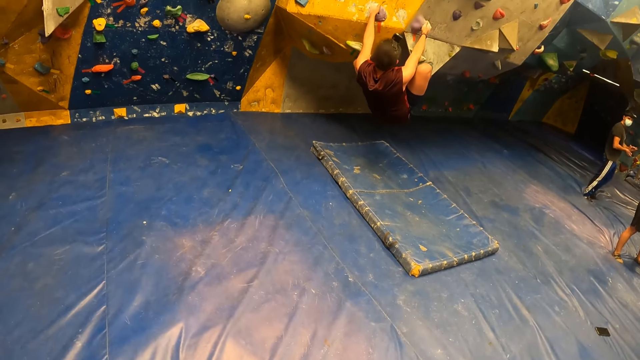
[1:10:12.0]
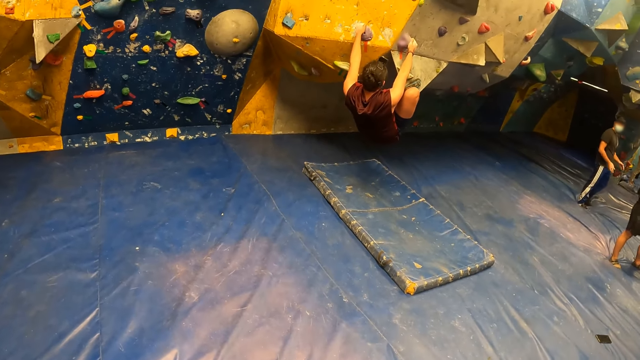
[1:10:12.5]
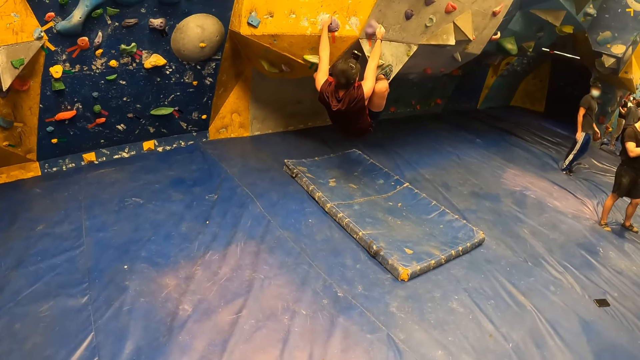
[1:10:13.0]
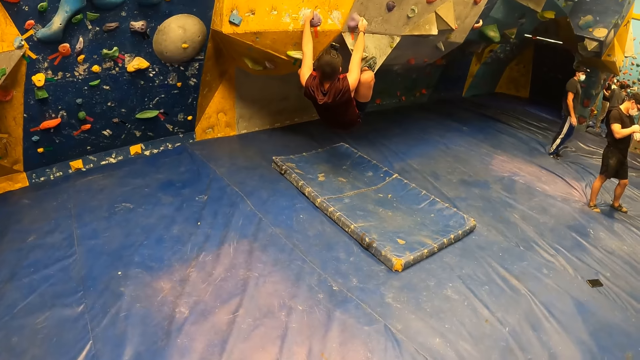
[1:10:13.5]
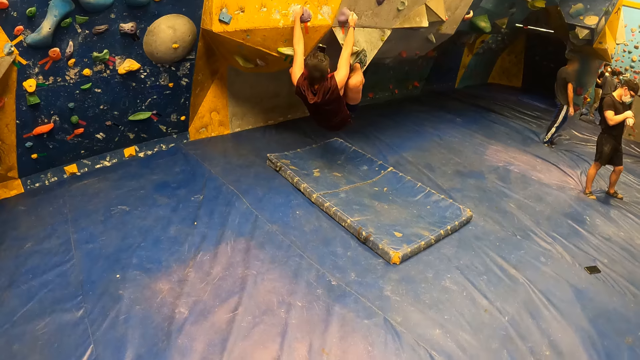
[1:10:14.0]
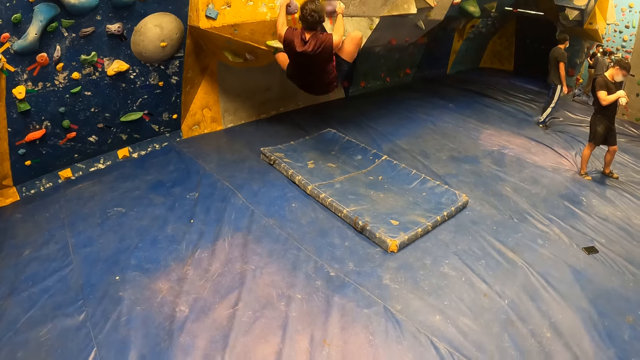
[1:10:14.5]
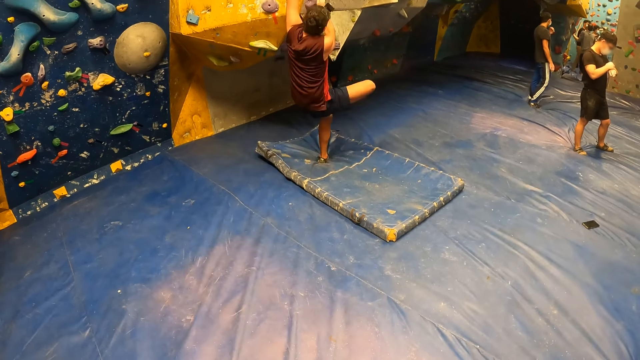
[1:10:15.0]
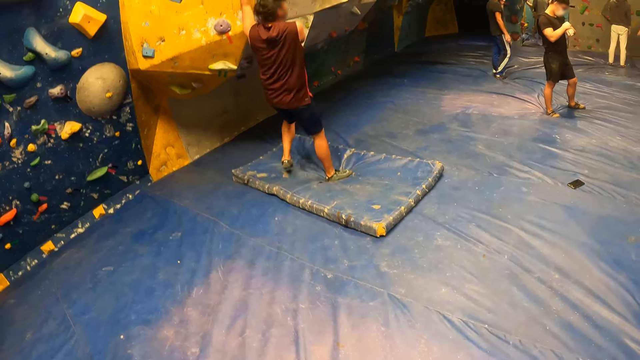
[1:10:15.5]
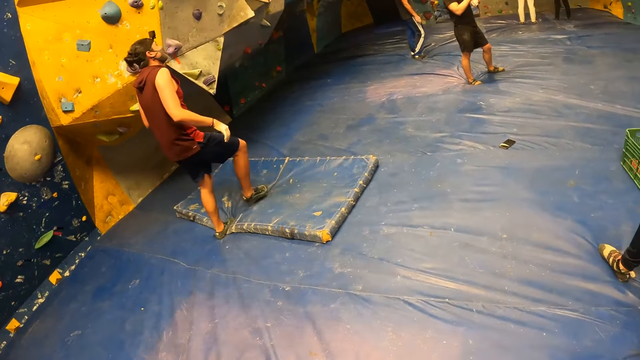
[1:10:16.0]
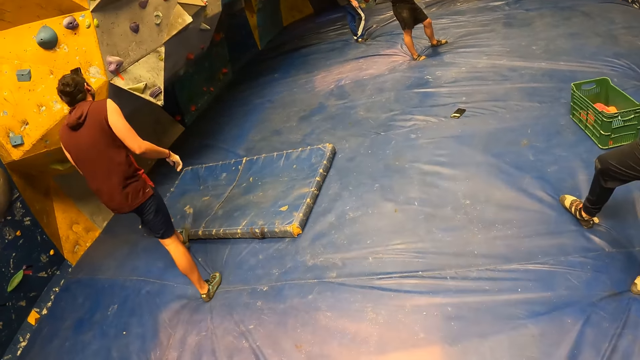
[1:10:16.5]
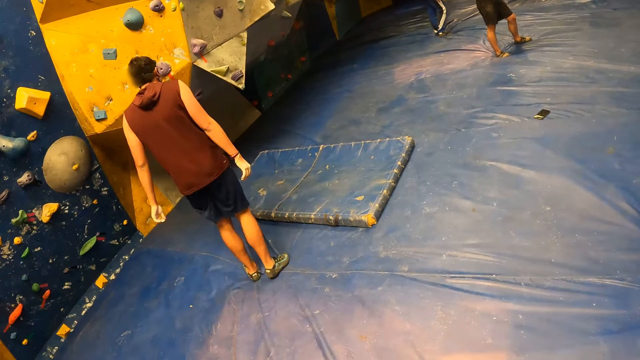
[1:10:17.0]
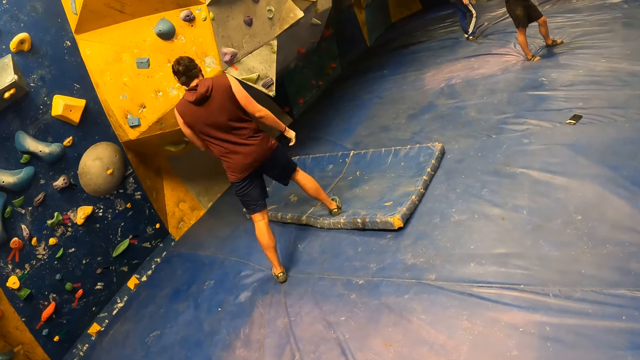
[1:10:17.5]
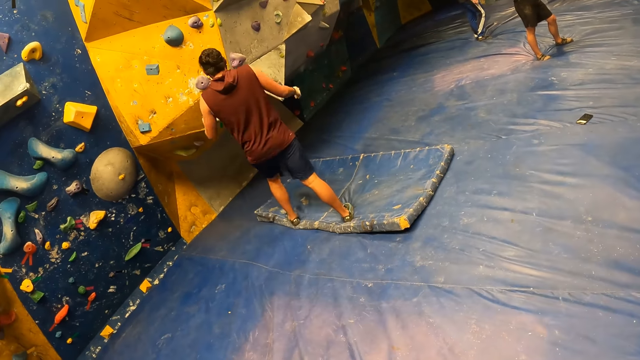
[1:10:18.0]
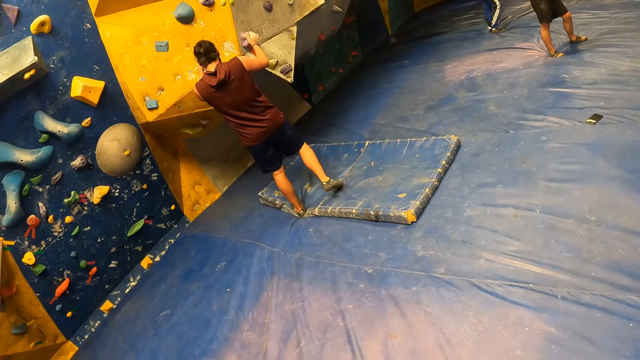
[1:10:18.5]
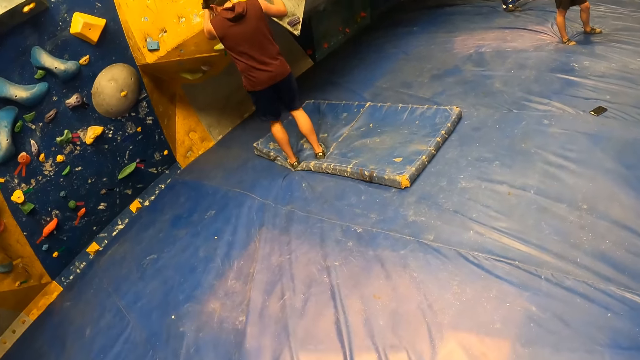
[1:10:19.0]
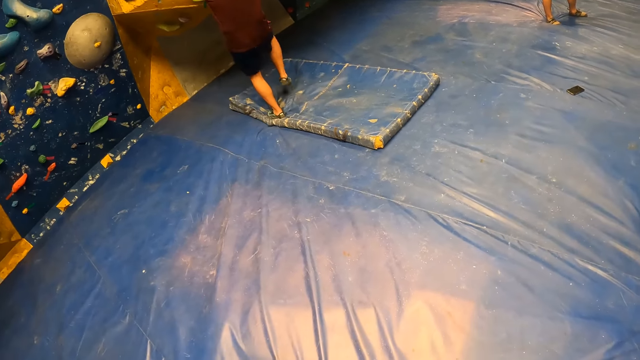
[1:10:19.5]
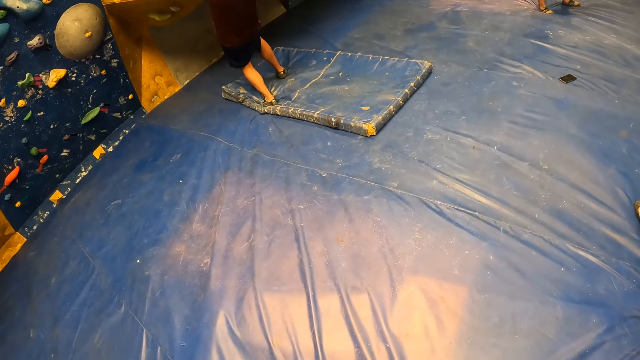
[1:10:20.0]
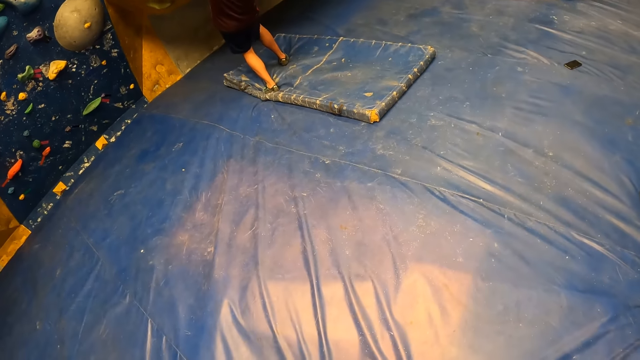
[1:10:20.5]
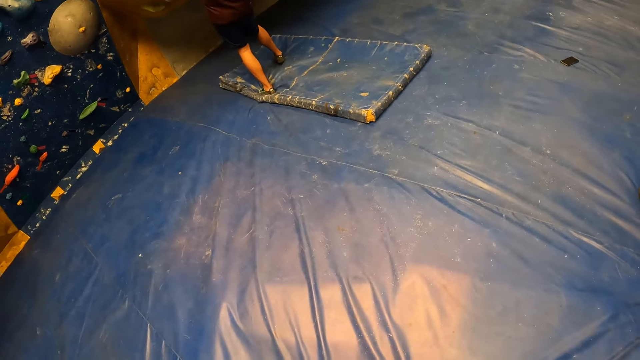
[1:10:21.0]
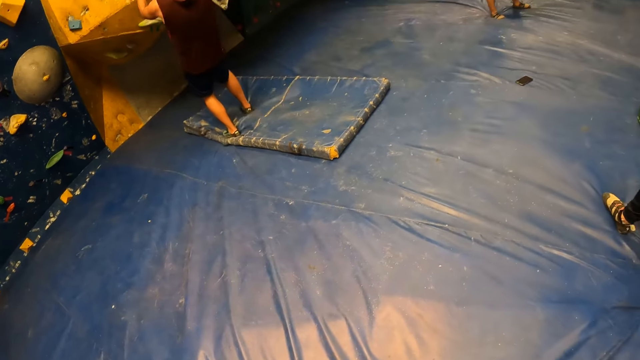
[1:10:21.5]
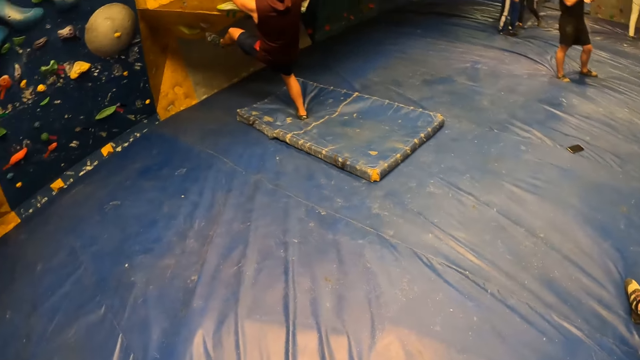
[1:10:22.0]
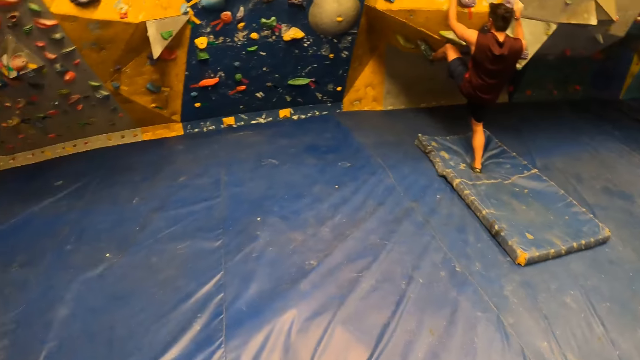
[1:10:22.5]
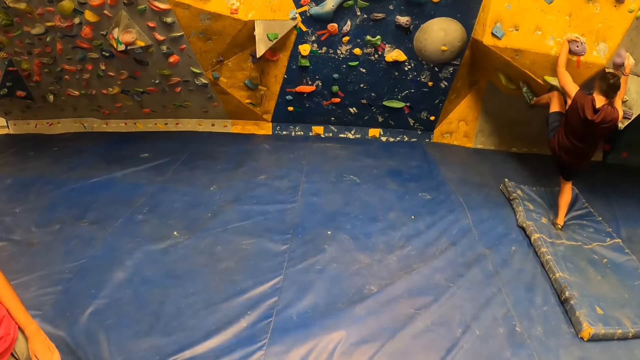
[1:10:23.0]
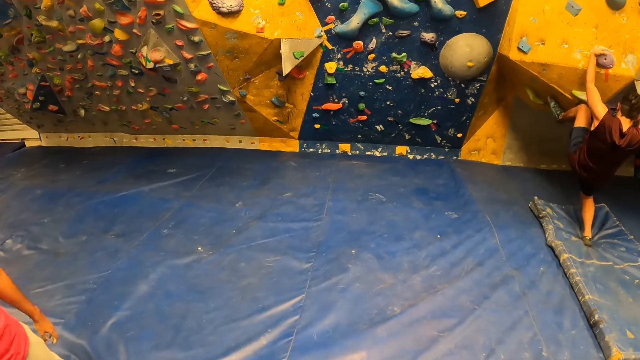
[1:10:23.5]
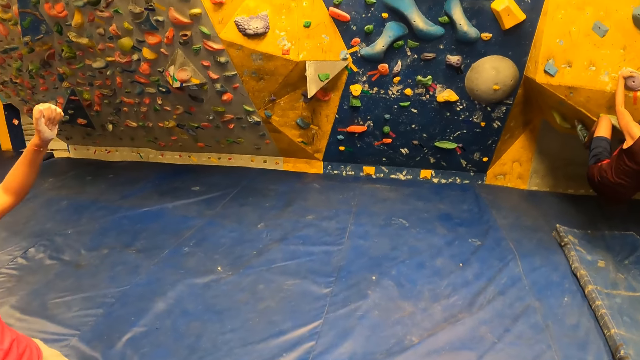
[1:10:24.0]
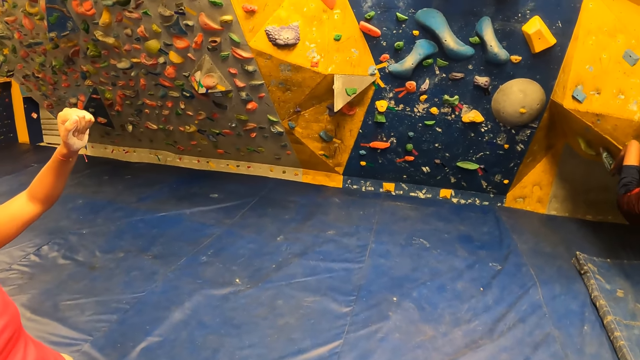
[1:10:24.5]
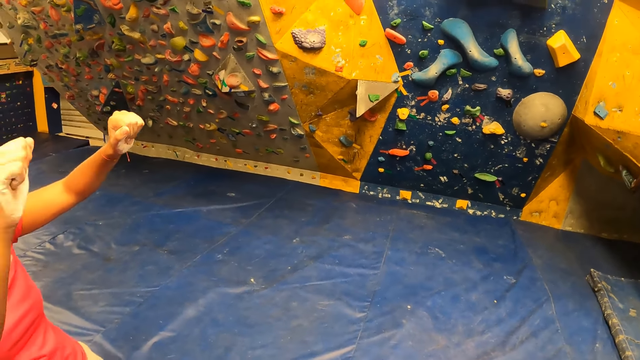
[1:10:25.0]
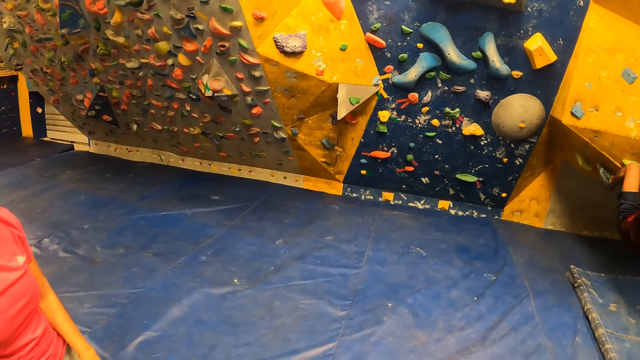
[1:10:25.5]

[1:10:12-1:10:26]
The man jumps down from the bouldering wall onto the bouldering mat. The man climbs the bouldering wall with his hands and feet. The man hangs on the wall grip.

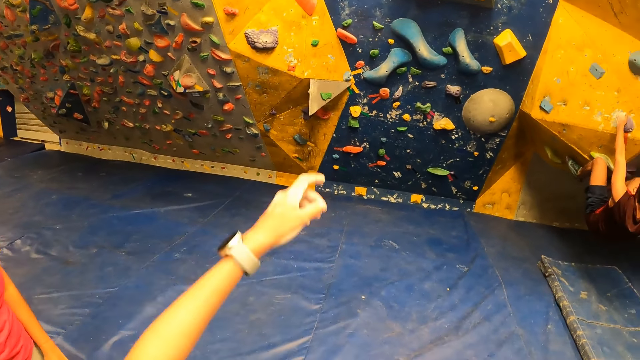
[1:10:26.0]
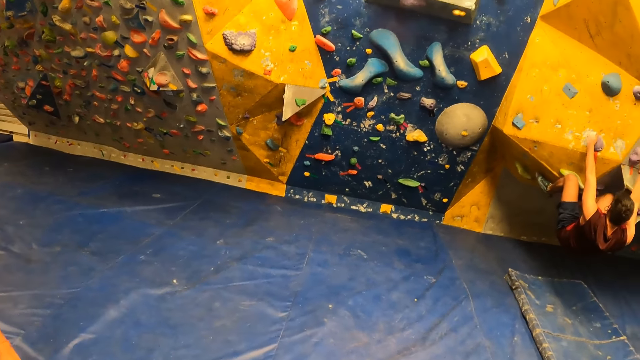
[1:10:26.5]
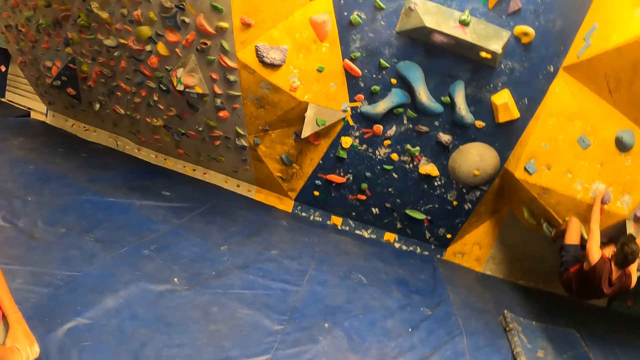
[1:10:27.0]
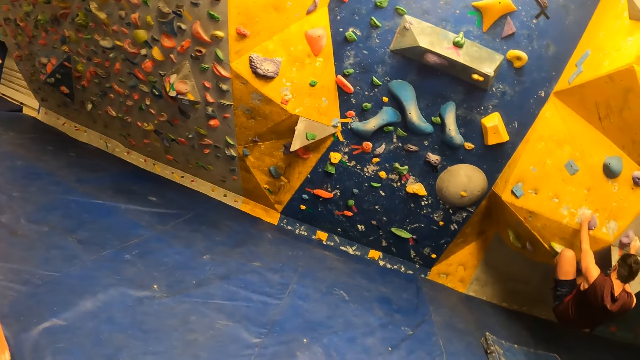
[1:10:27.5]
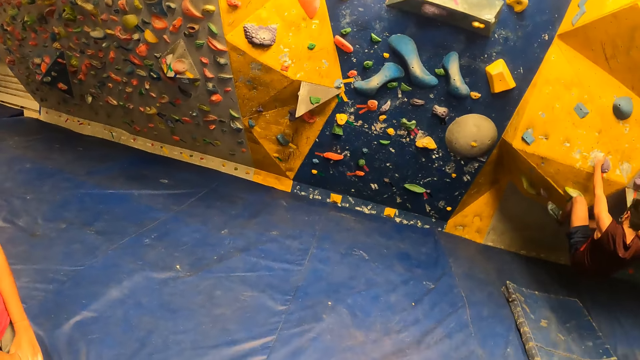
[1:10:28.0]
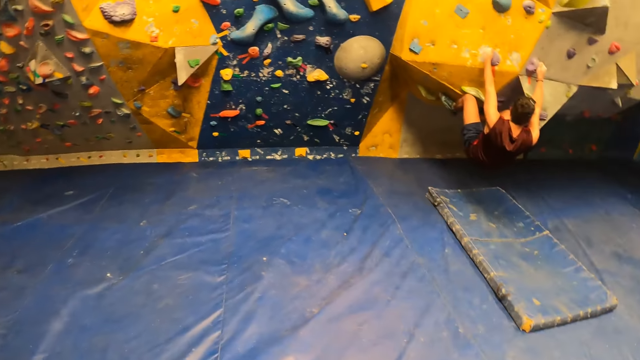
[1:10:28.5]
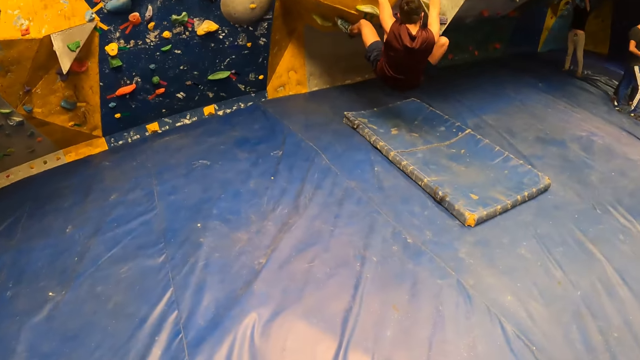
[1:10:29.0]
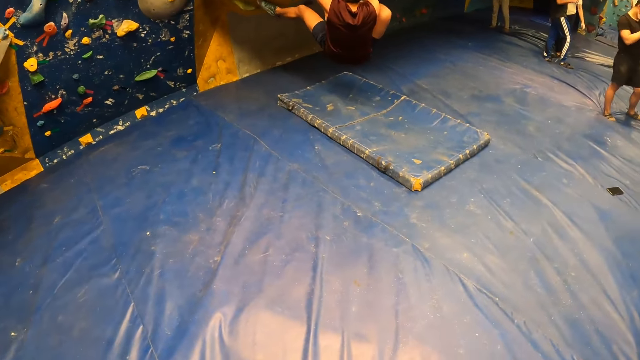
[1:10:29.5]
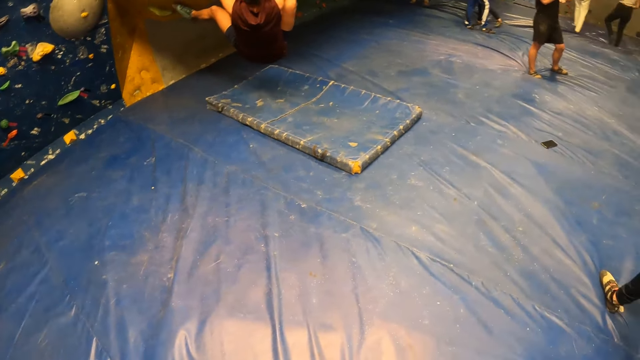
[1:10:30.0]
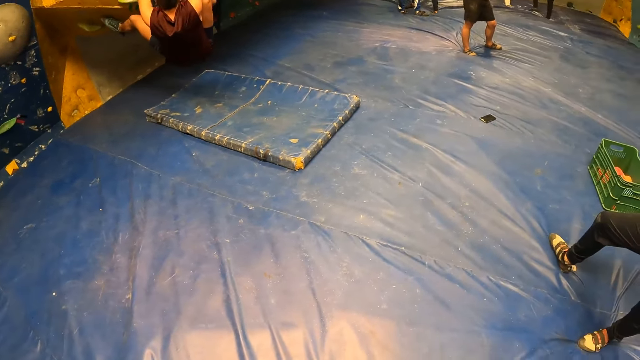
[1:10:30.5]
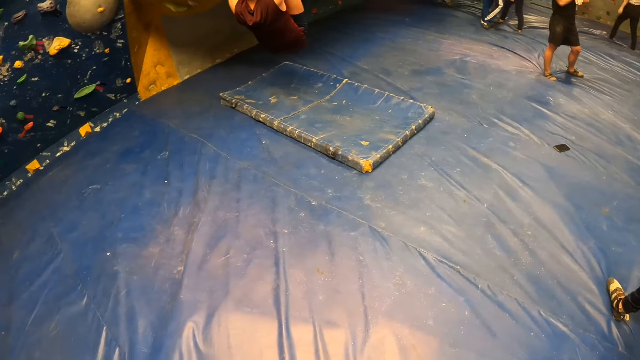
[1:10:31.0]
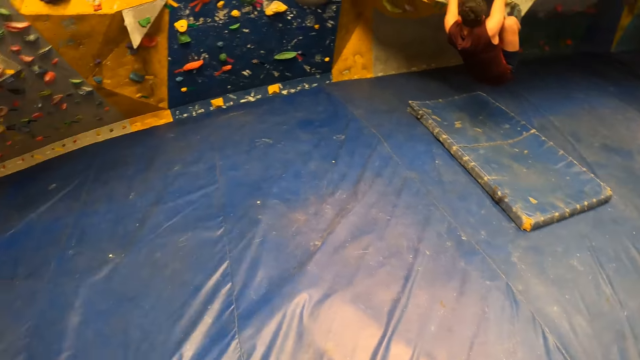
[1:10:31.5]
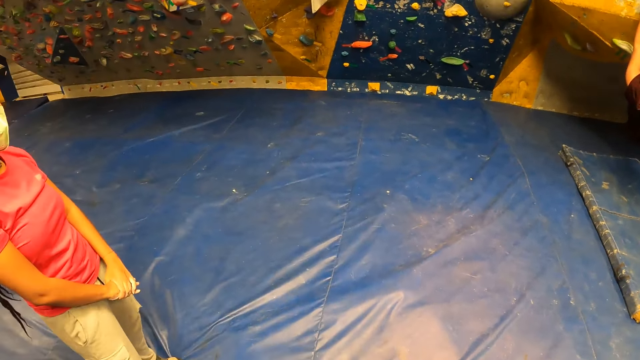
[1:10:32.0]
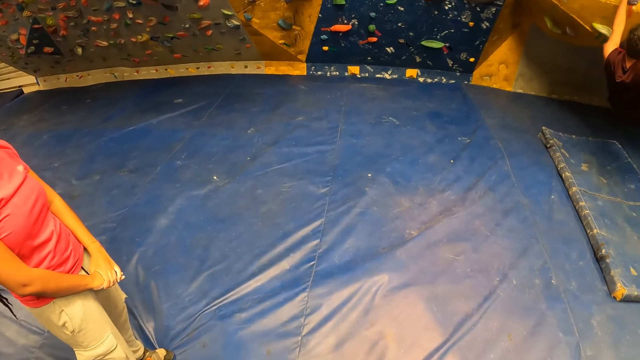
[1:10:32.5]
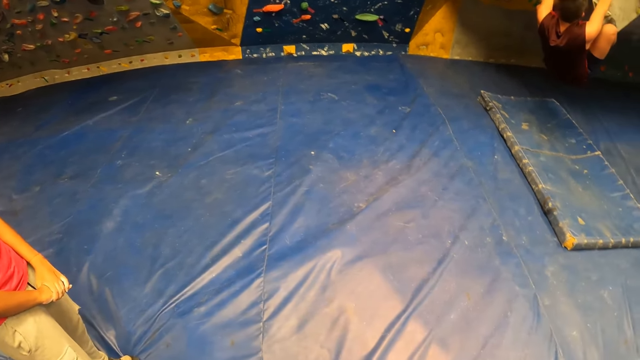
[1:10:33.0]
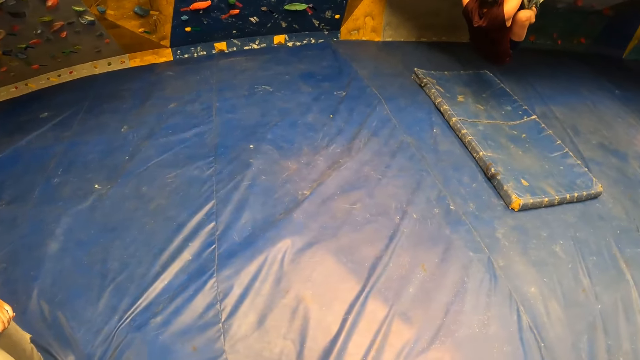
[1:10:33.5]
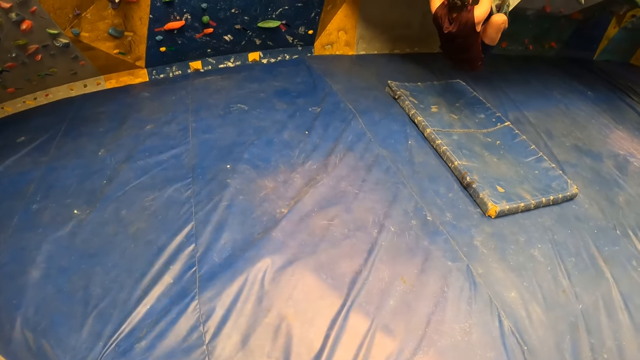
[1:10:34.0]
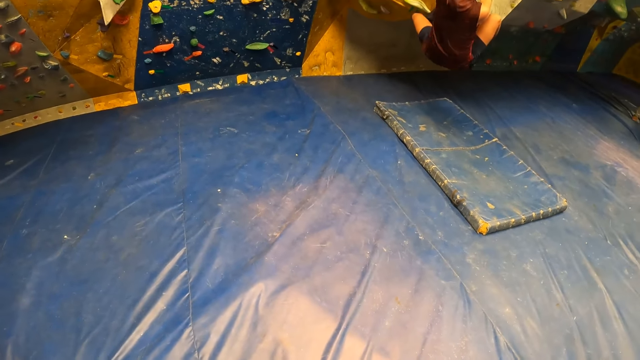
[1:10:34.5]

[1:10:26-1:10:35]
The camera wearer moves a hand.
